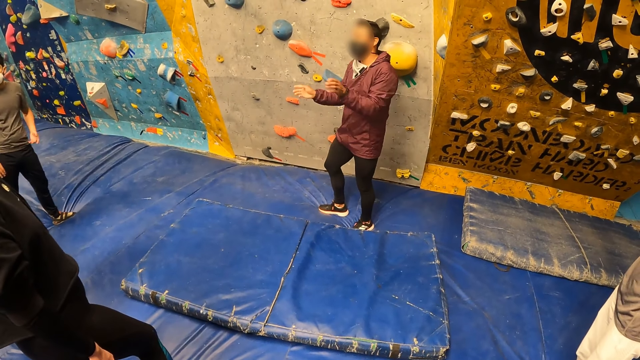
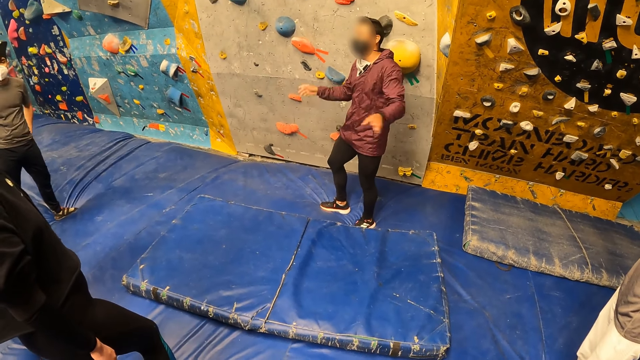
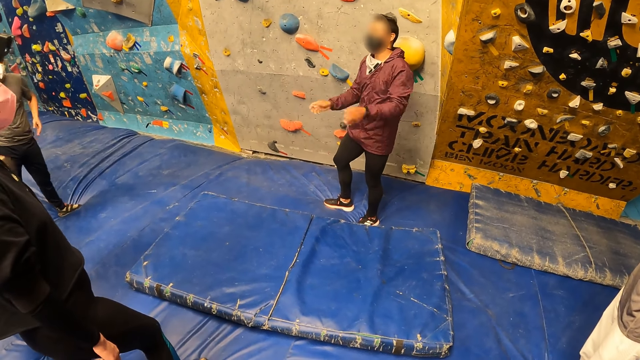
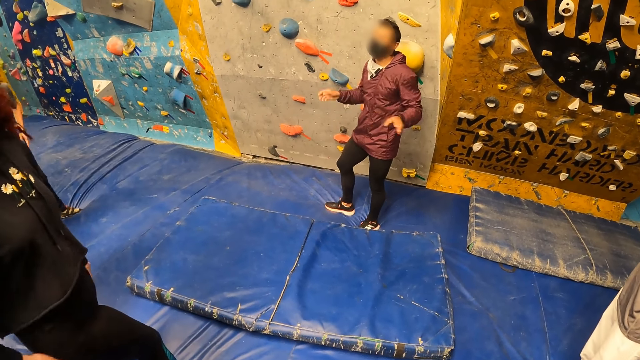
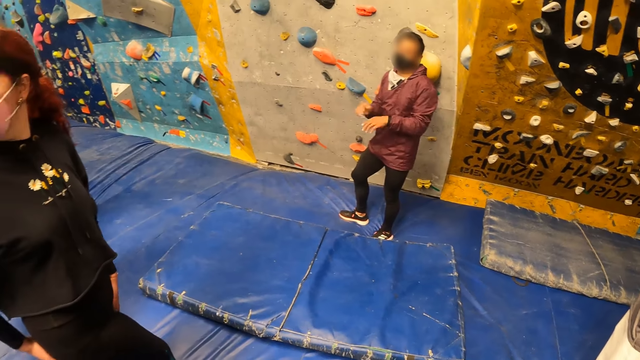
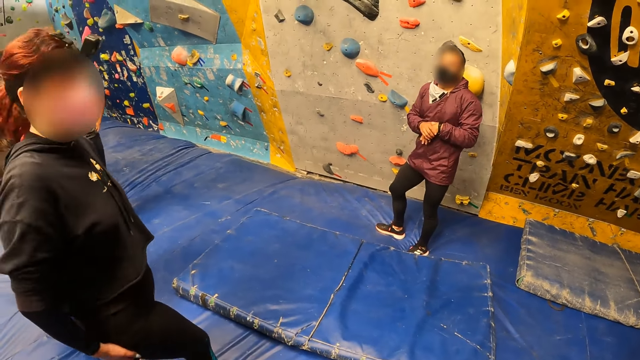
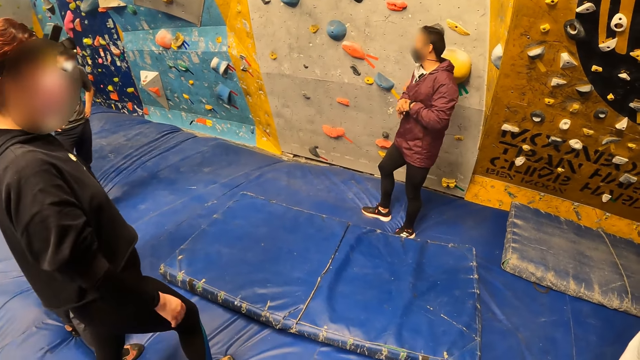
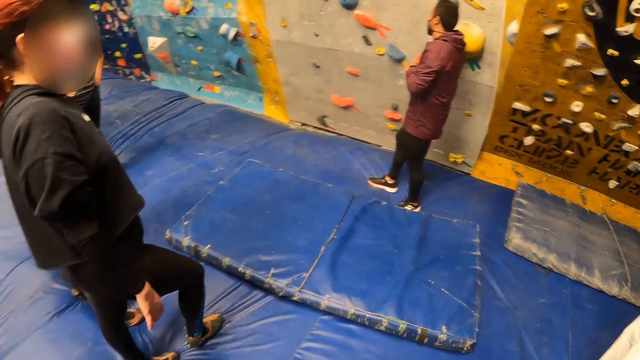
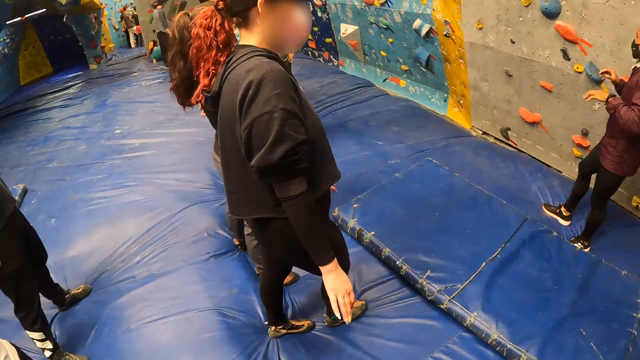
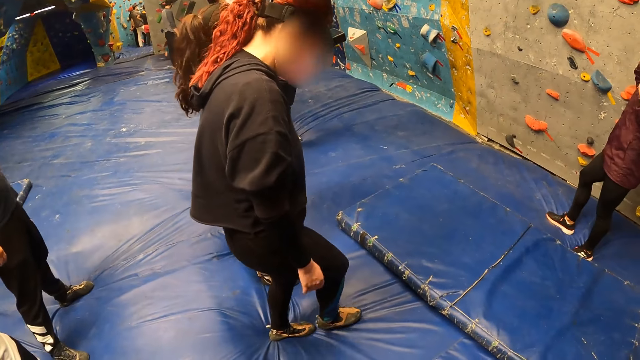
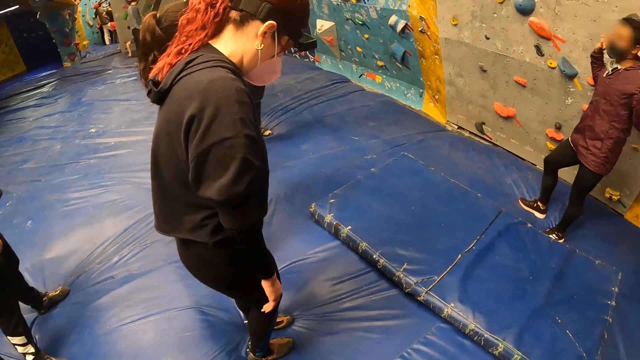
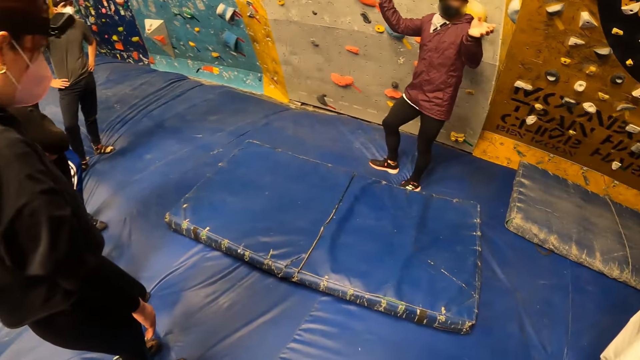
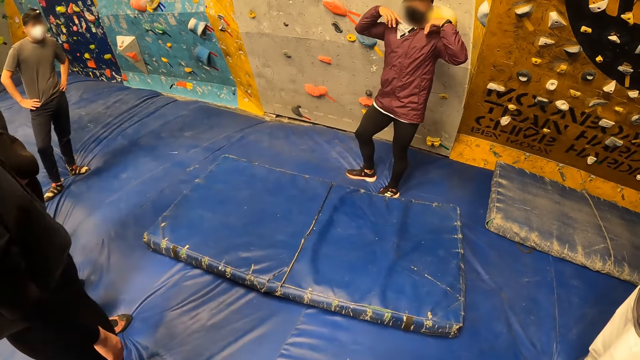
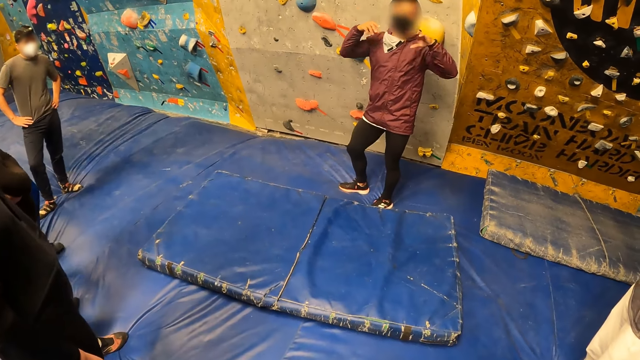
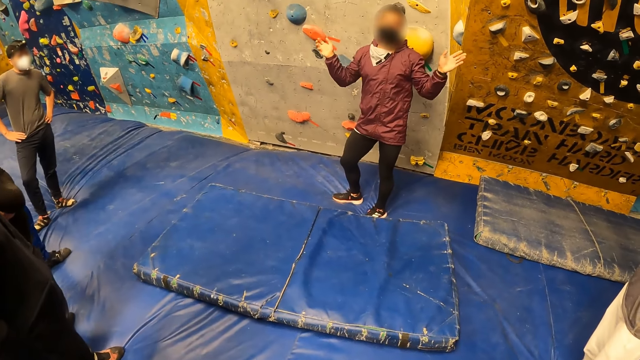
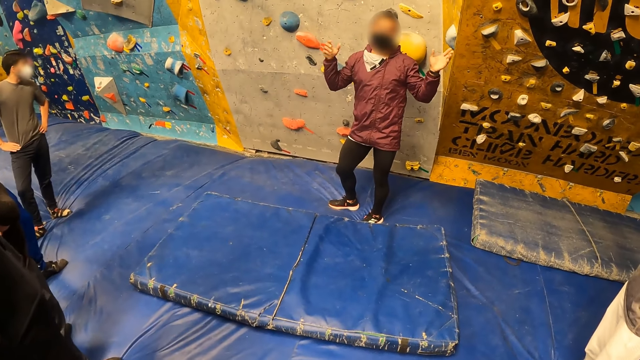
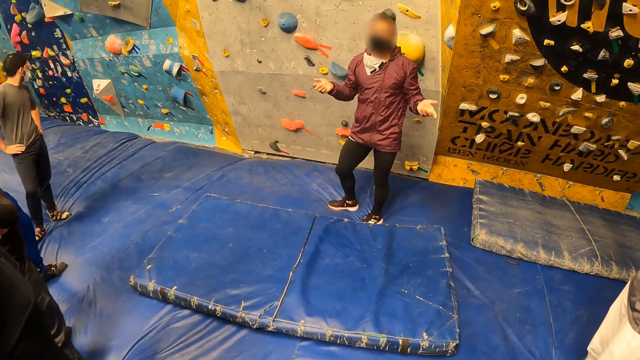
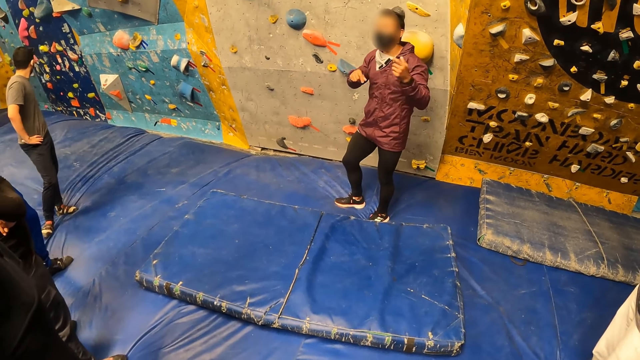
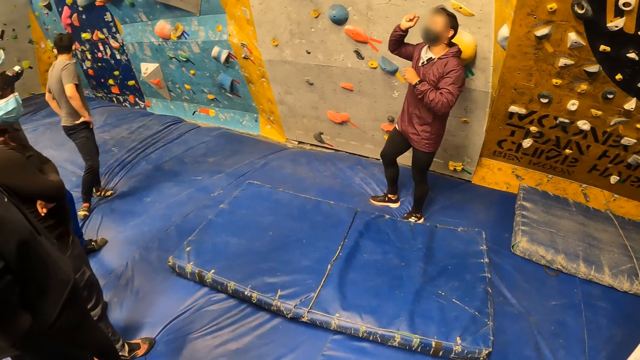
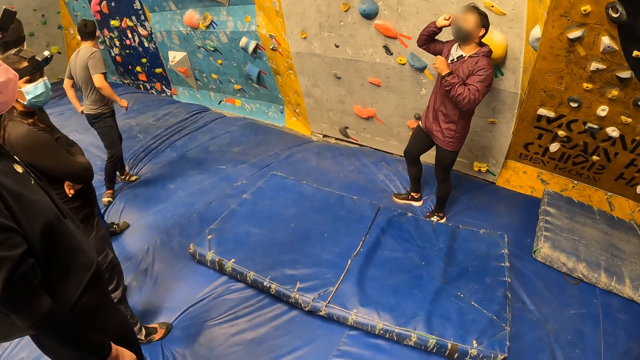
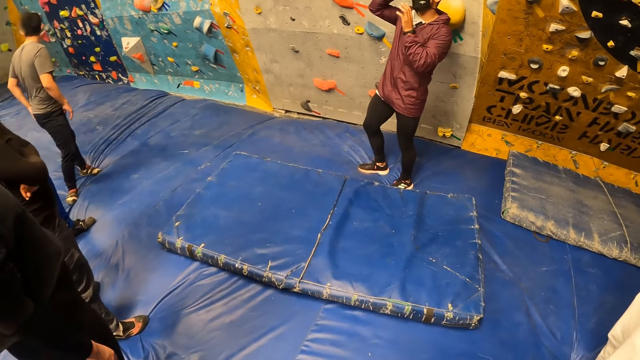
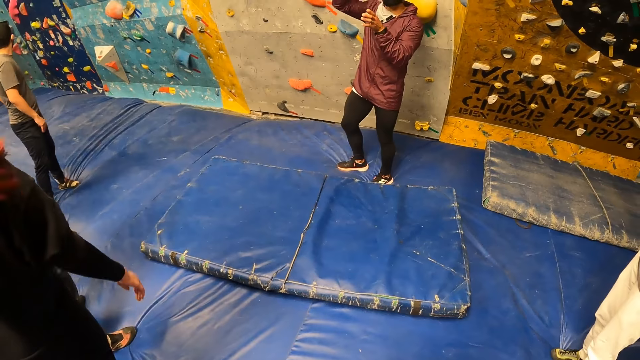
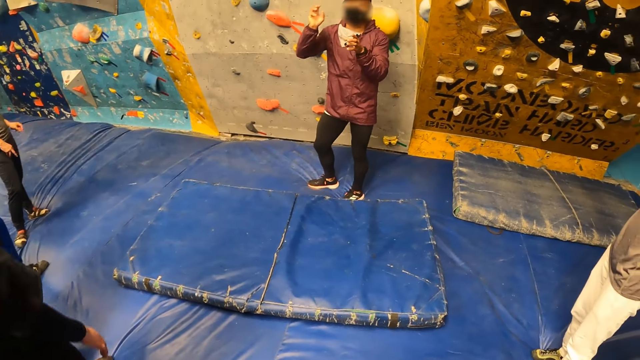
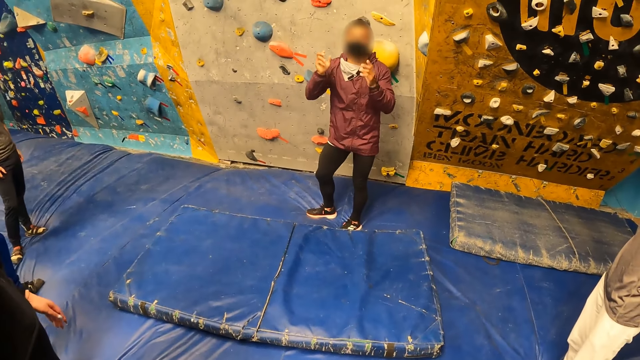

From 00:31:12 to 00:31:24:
The camera wearer looks around. They stare at a man.

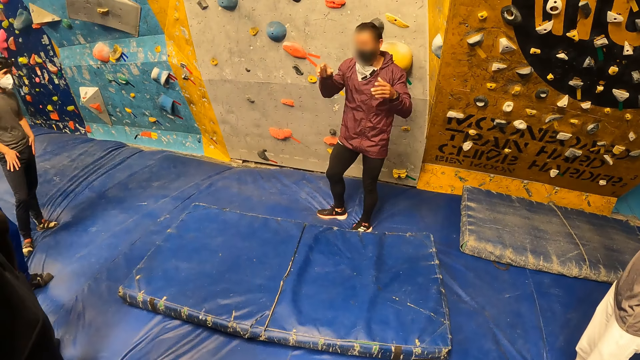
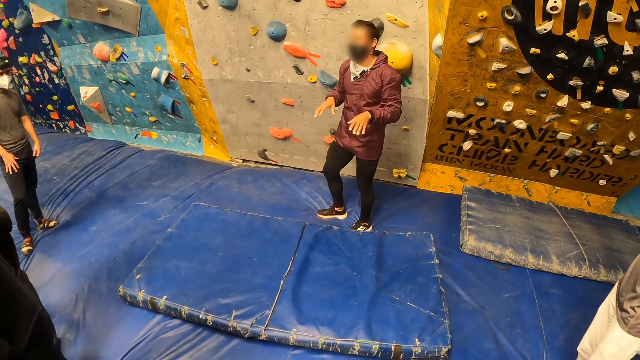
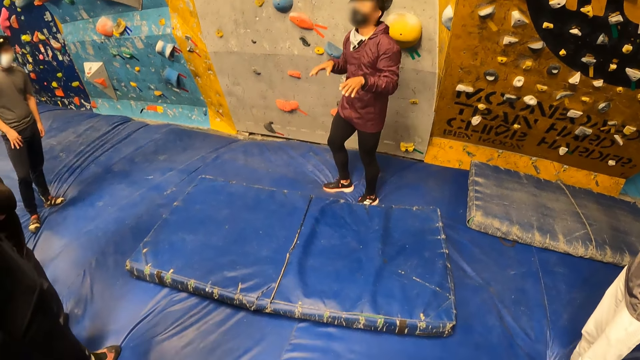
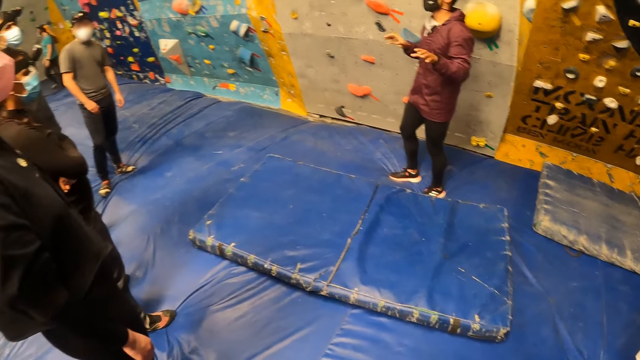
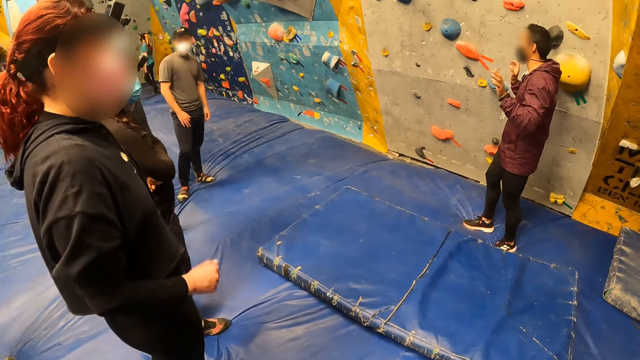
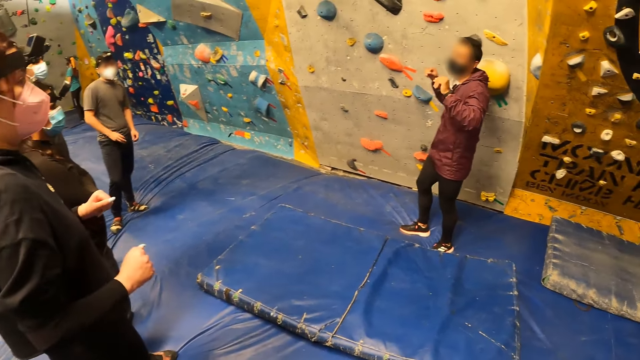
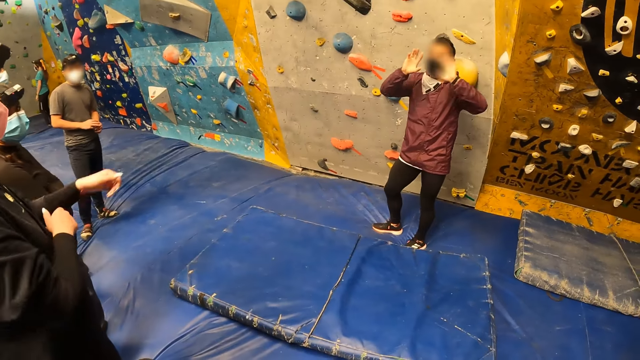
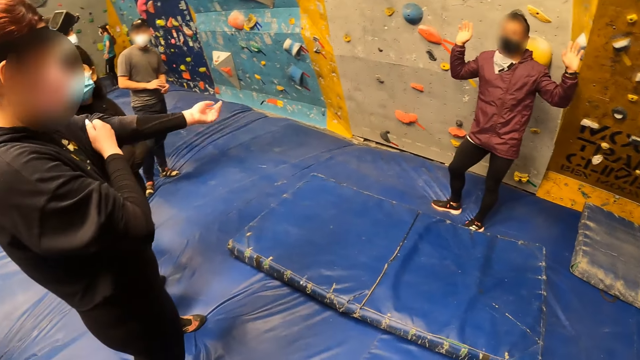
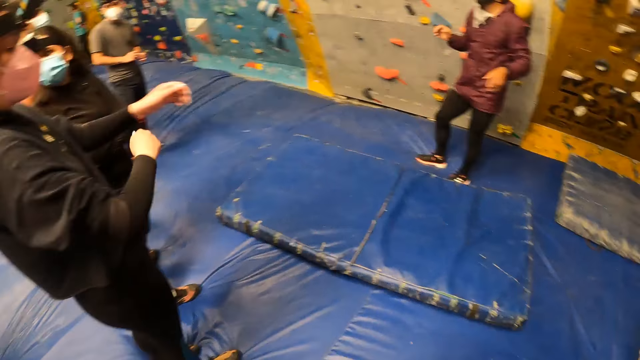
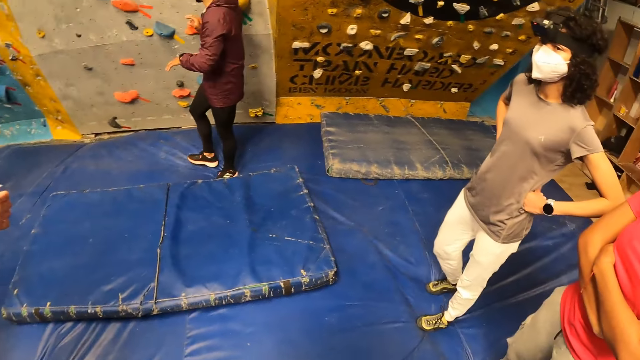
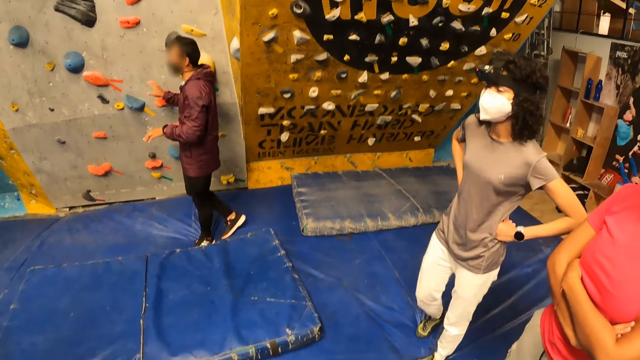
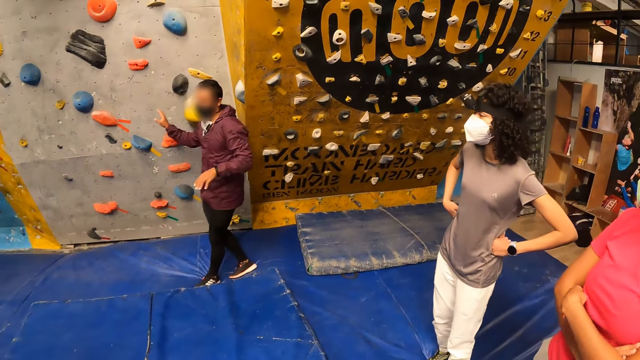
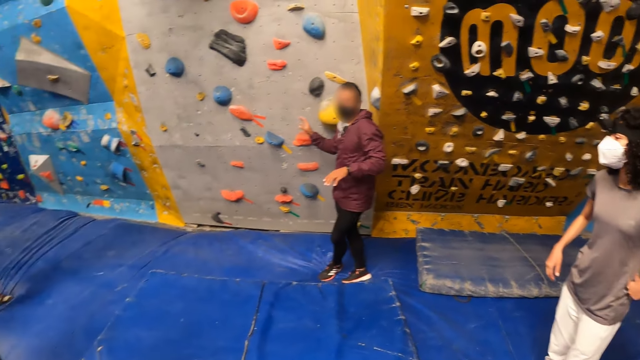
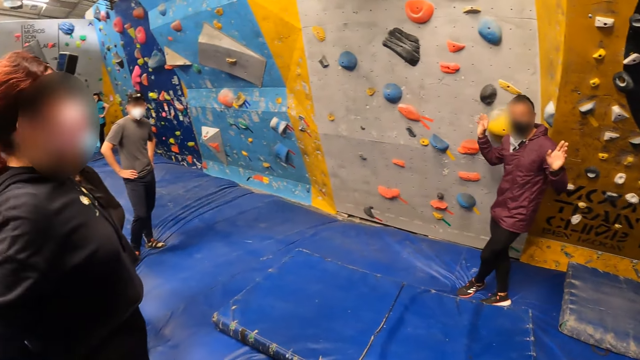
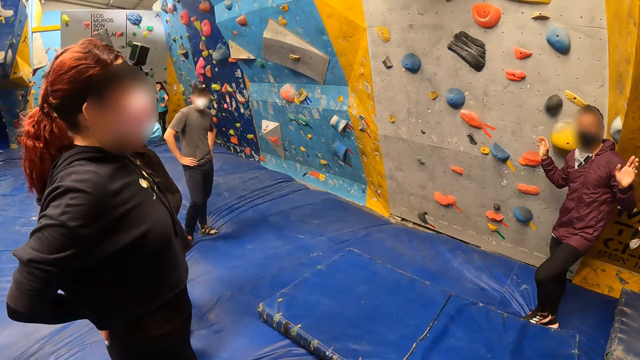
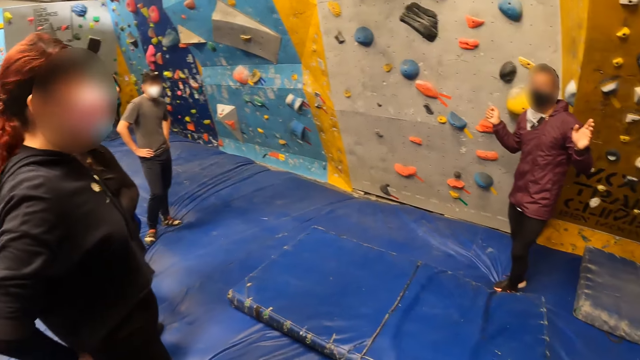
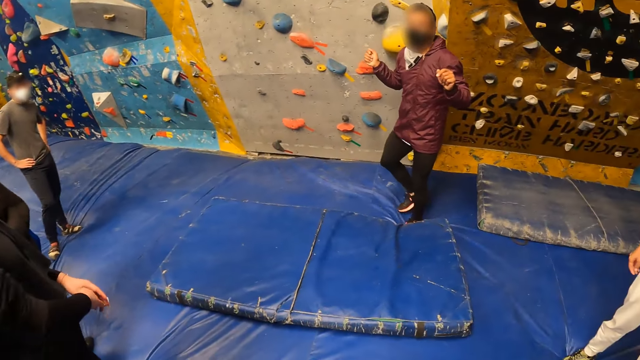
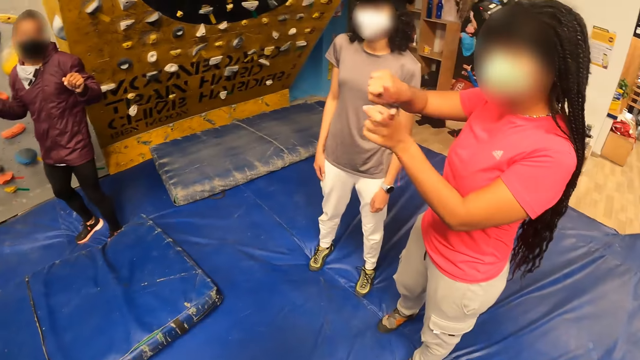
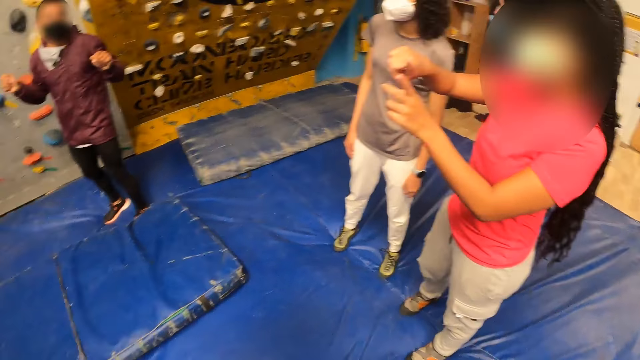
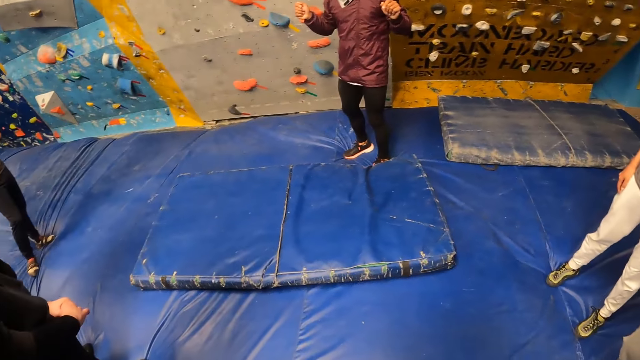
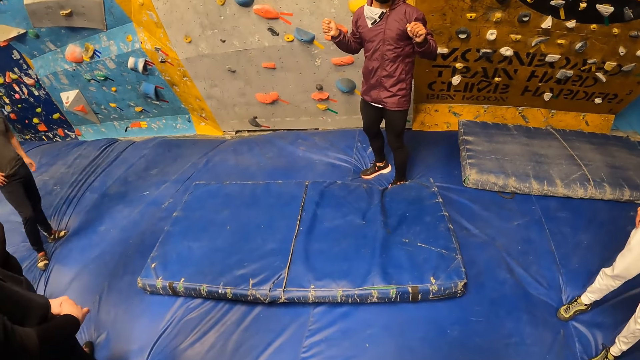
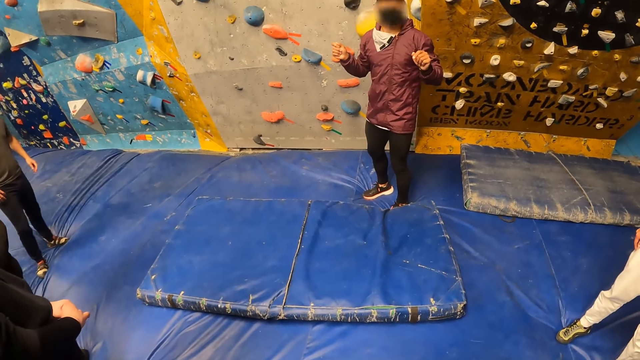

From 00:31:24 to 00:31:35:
The camera wearer looks around.
